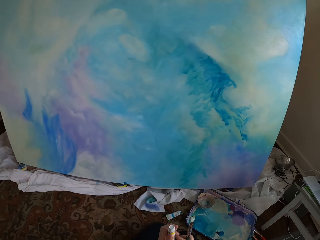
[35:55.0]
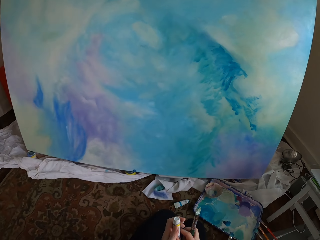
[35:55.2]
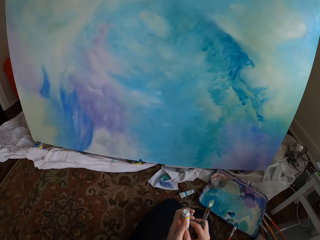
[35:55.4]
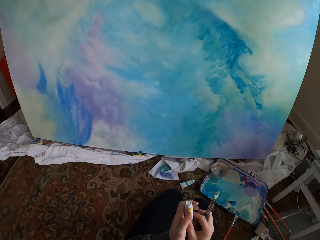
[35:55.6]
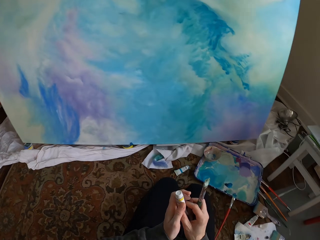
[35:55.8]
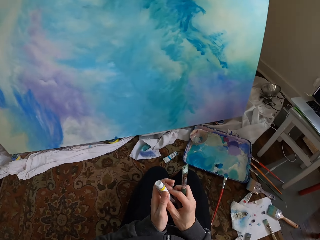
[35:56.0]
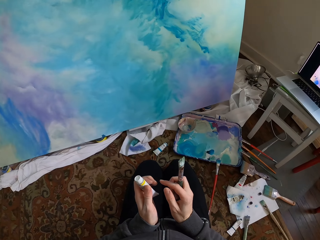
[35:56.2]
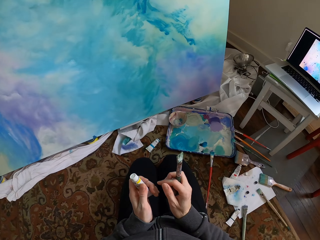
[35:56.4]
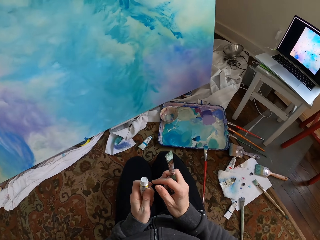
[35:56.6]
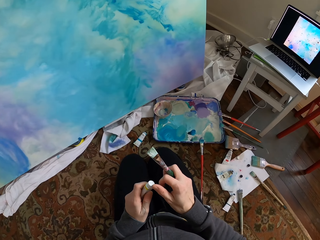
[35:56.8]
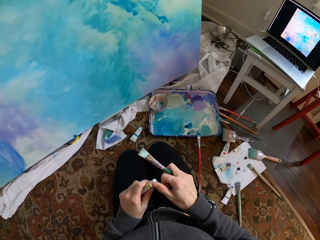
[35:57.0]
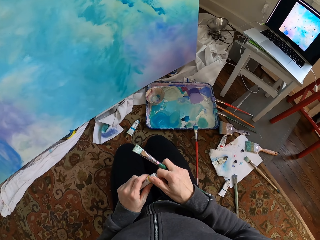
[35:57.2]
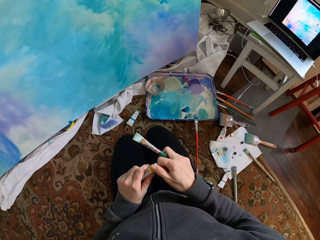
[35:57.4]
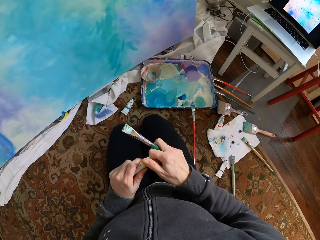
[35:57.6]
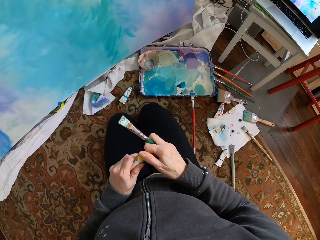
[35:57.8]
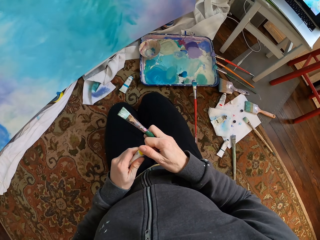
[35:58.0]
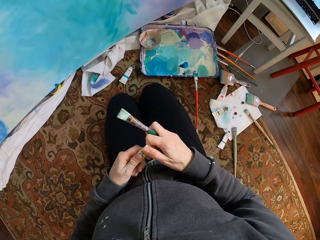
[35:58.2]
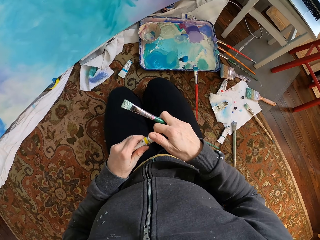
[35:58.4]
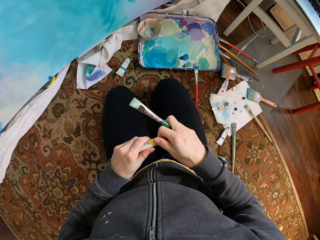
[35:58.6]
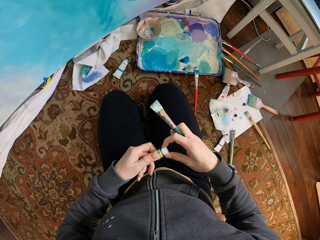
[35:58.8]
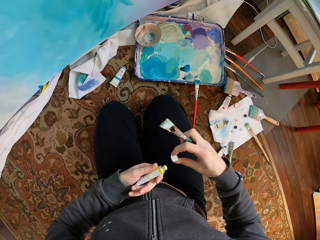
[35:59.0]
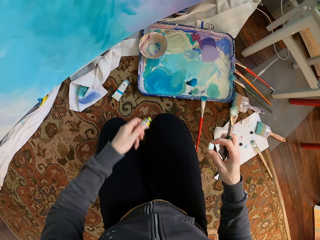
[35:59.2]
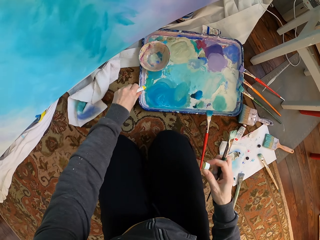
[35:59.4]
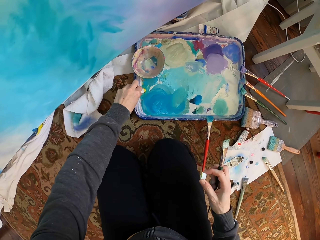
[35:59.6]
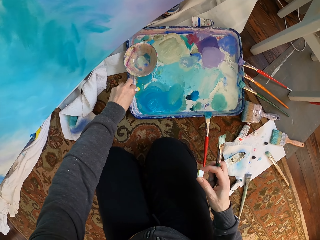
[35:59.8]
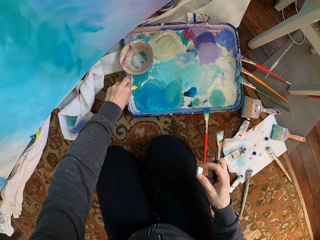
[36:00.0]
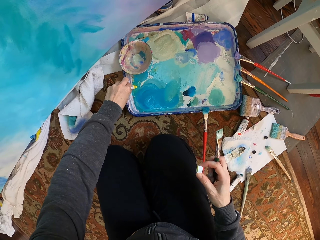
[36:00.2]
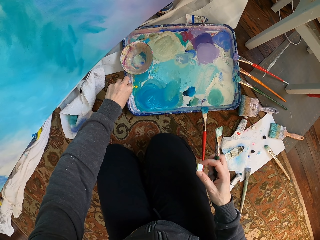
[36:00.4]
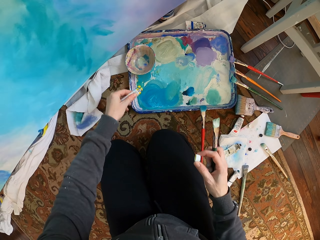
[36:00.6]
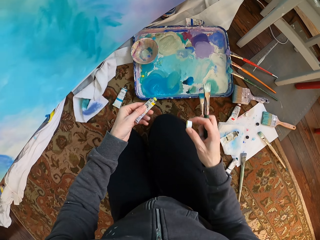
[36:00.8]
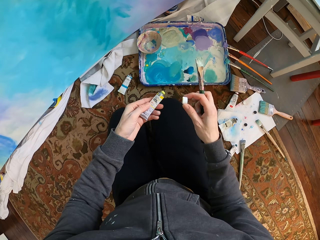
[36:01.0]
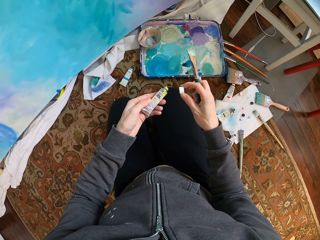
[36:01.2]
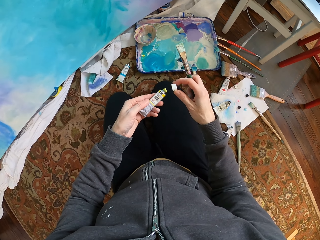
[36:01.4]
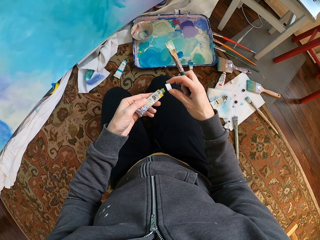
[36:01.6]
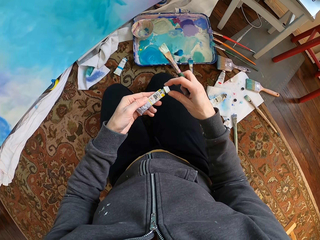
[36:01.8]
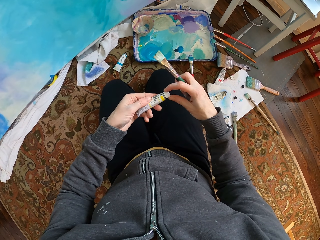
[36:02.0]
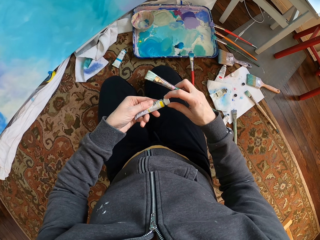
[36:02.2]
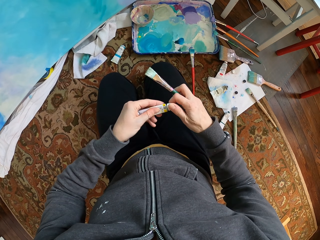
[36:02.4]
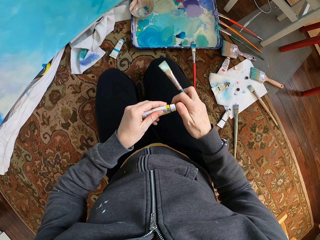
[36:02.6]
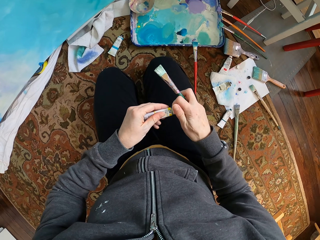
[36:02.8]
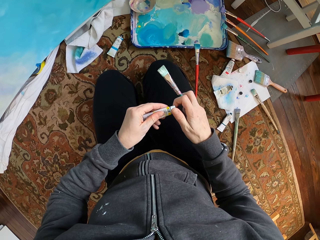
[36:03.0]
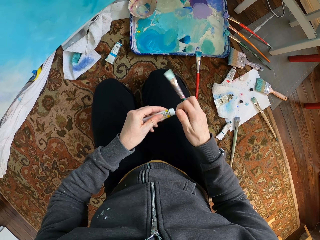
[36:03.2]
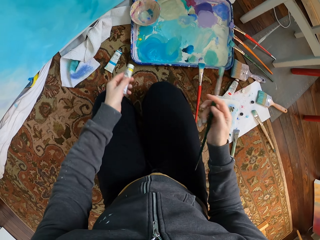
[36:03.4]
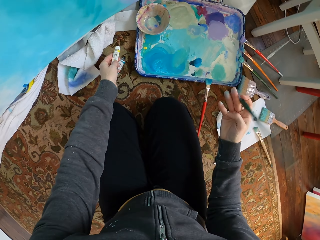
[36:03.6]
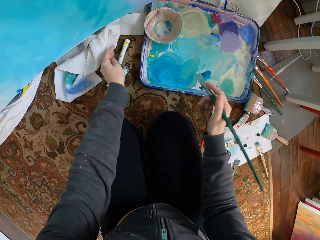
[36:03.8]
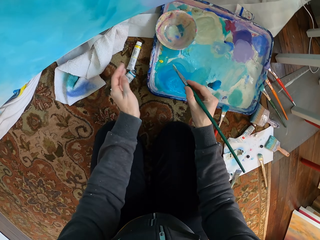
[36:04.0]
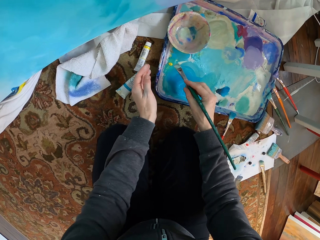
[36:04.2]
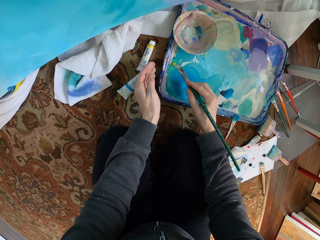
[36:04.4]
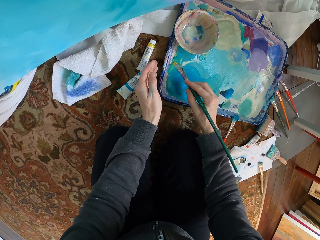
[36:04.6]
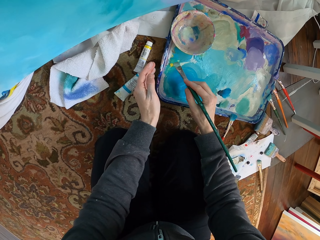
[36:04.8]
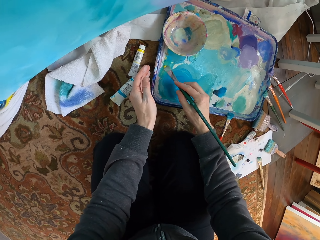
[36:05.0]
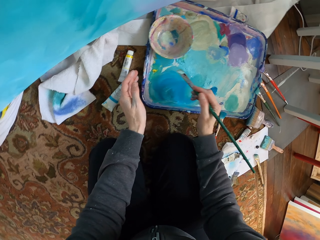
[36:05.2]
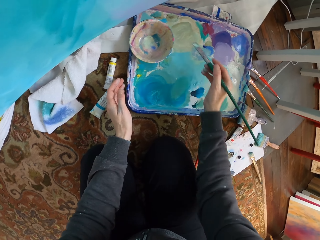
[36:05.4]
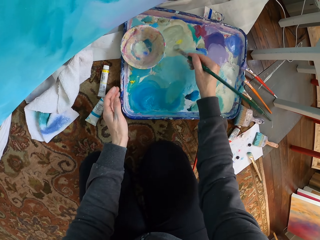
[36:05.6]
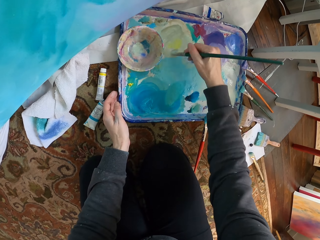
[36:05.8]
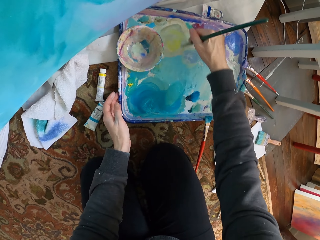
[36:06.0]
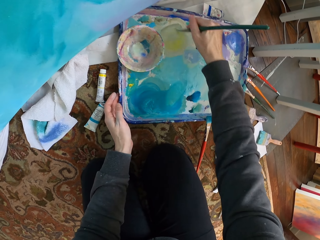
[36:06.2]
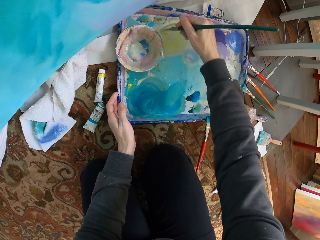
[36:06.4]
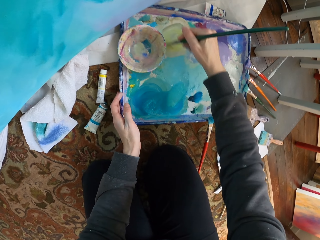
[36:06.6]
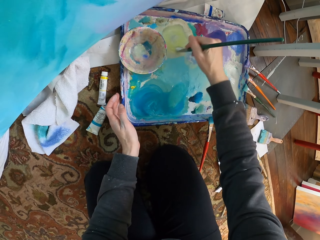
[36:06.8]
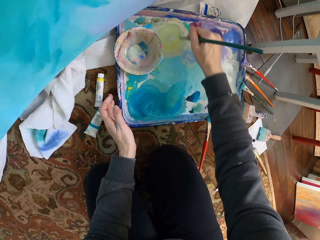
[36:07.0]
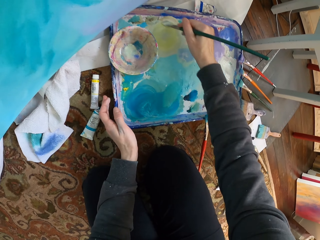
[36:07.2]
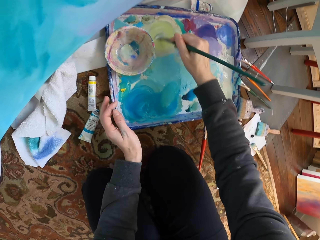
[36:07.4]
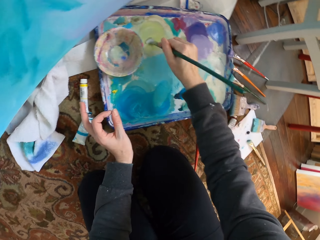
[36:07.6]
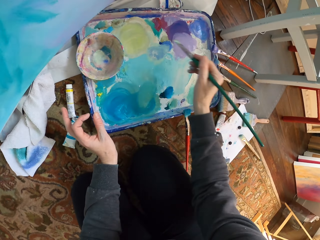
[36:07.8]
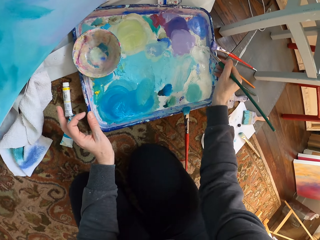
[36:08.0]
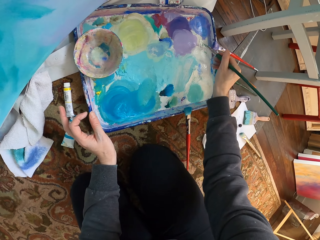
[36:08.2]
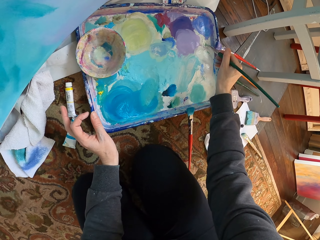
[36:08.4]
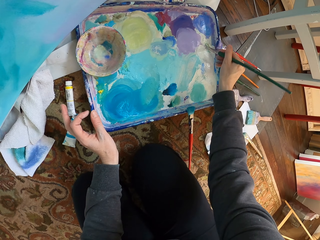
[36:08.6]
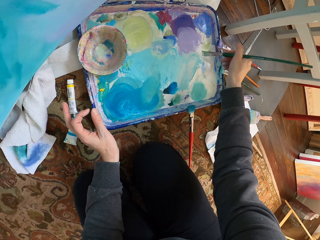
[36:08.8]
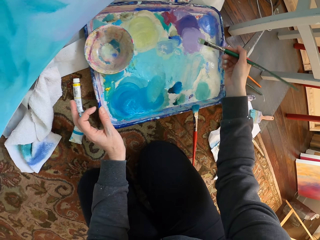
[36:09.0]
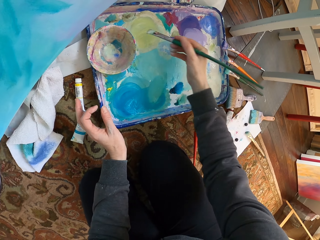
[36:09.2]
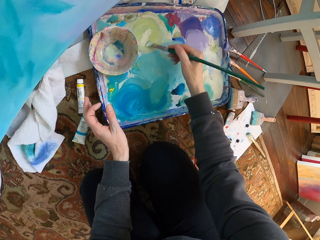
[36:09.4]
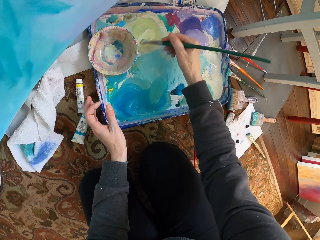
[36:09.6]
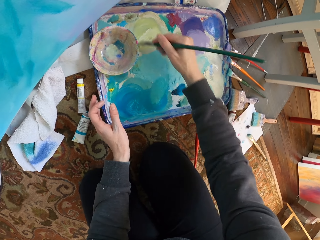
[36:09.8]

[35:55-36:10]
The camera wearer opens the paint tube. They put the paint tube in the paint holder. They close the paint tube. They mix the paint using the brush.

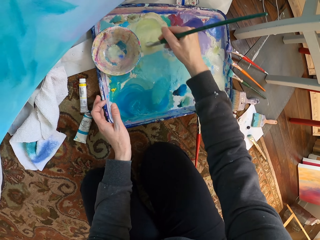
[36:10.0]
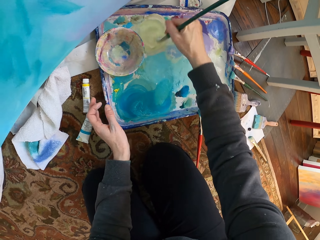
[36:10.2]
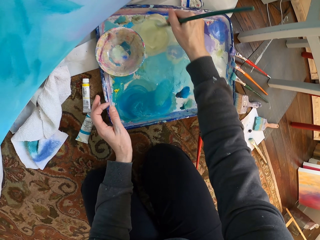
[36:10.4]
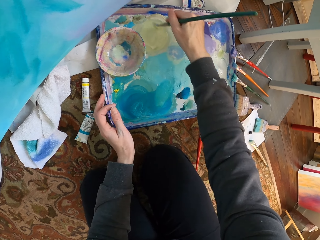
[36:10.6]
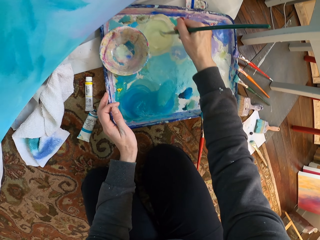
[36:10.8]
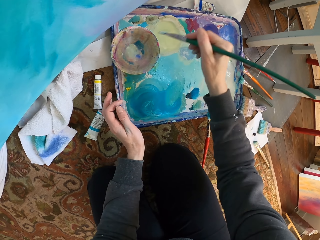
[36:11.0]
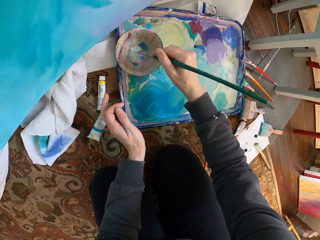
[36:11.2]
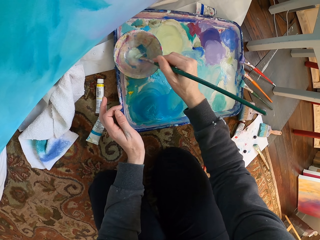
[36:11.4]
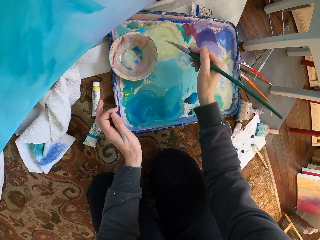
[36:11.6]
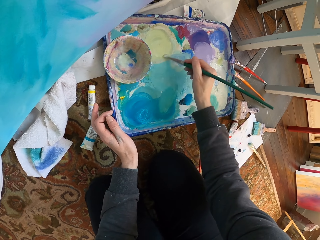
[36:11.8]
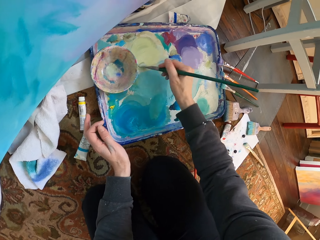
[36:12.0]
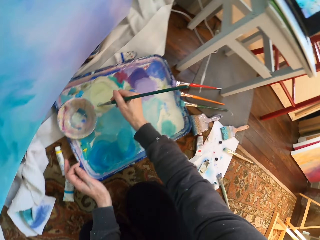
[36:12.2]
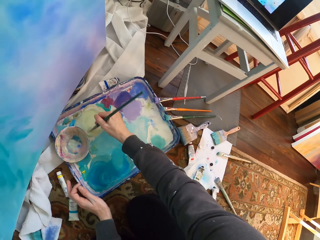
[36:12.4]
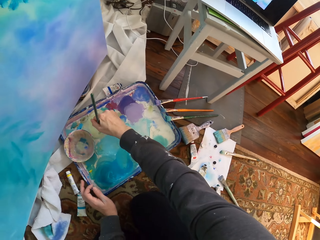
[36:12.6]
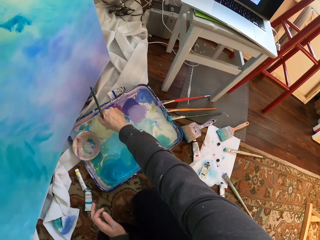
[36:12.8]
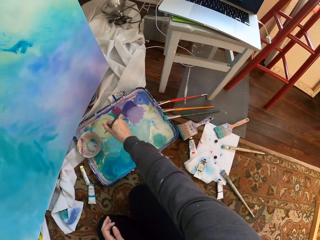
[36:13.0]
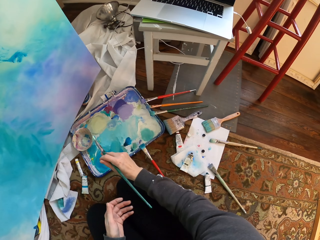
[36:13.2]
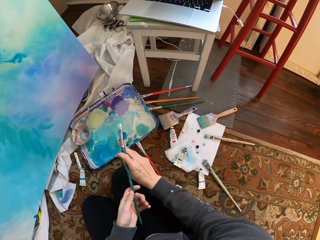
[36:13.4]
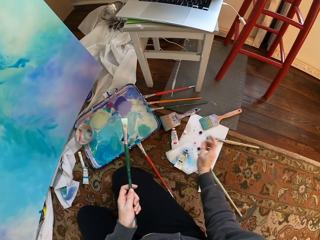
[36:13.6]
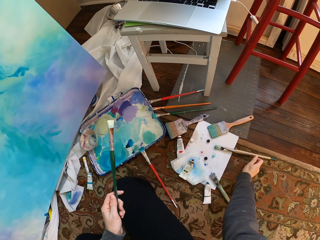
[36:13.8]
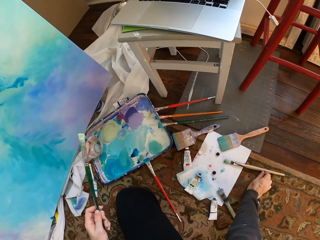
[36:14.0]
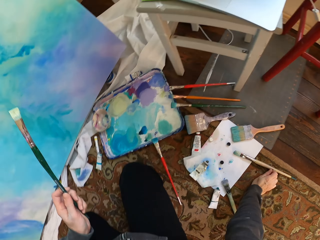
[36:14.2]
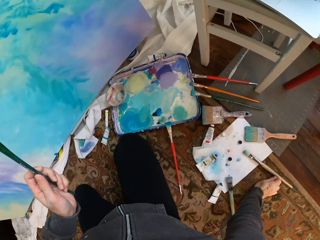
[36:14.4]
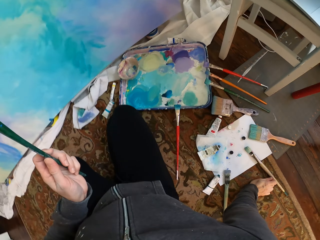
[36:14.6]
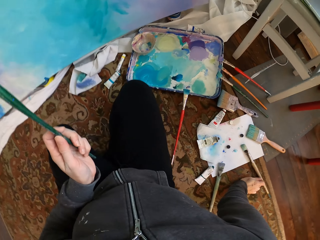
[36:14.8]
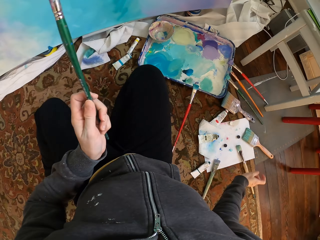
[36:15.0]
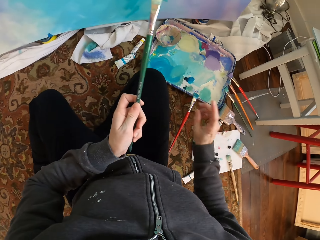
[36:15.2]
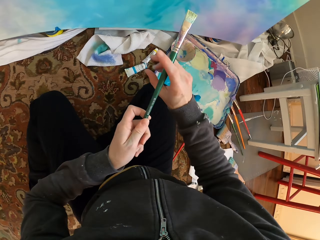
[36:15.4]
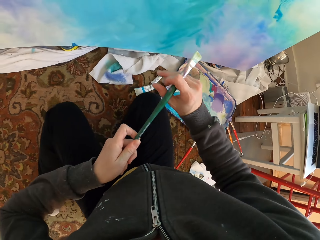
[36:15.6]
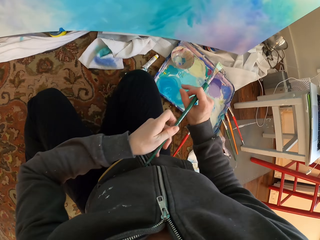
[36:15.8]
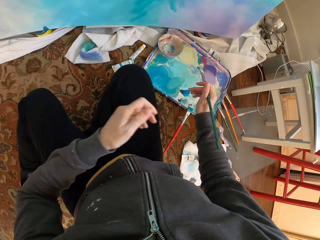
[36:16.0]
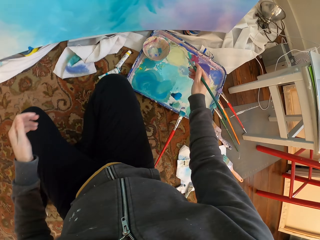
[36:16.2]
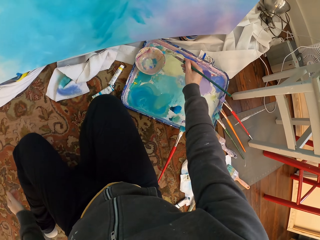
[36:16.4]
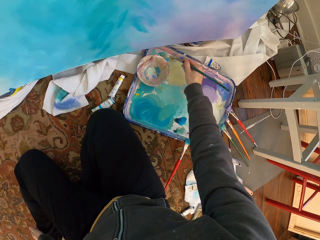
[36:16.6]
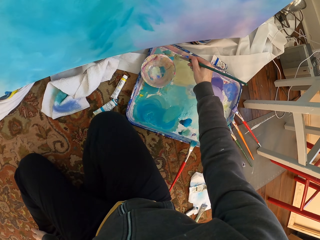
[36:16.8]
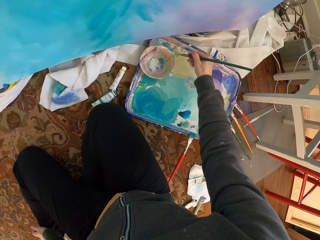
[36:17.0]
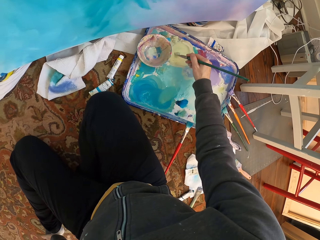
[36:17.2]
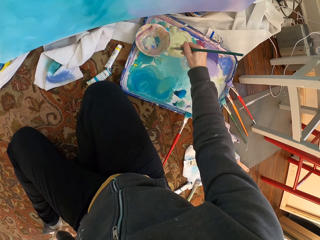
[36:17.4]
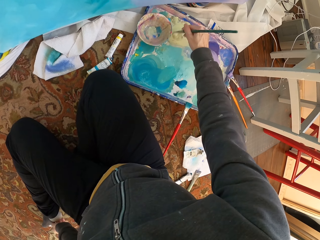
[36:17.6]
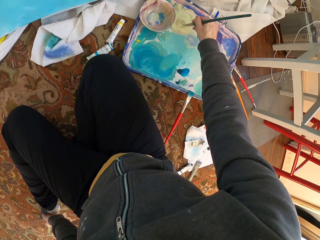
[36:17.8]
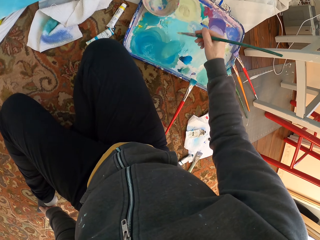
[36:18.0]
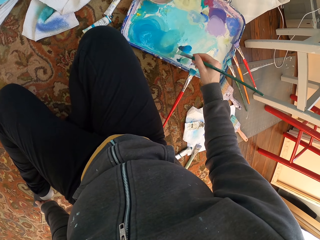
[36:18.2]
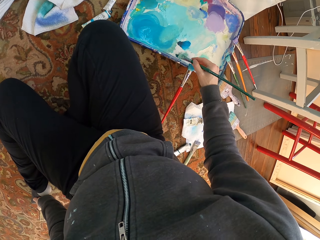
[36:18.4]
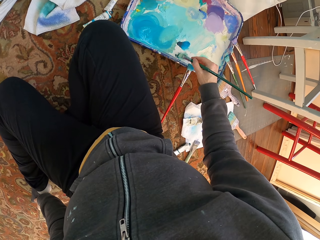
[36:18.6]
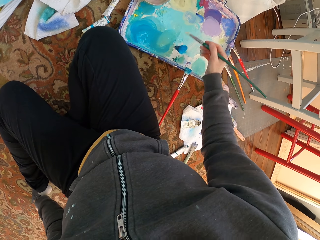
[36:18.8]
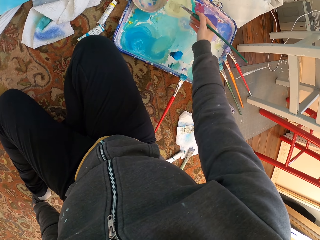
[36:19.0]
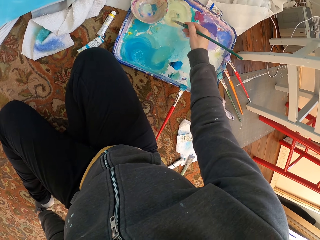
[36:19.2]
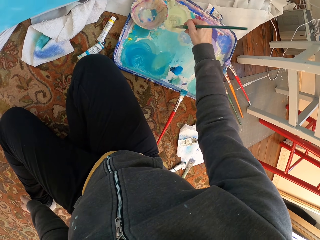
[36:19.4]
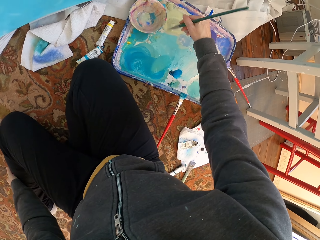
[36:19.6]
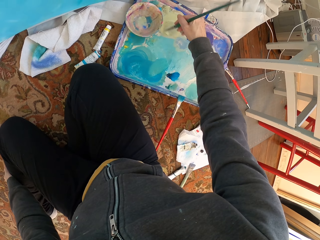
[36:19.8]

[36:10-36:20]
The camera wearer holds the brush with the right hand. They dip the brush in the paint. They mix the paint.
